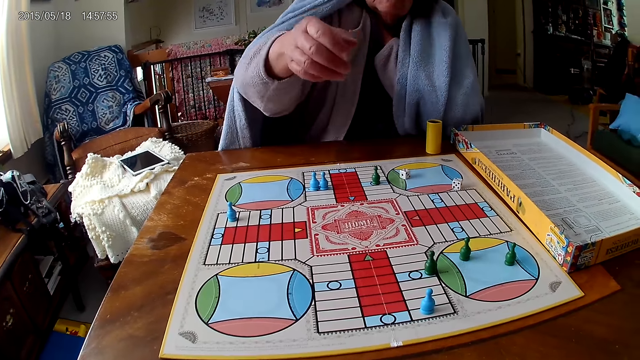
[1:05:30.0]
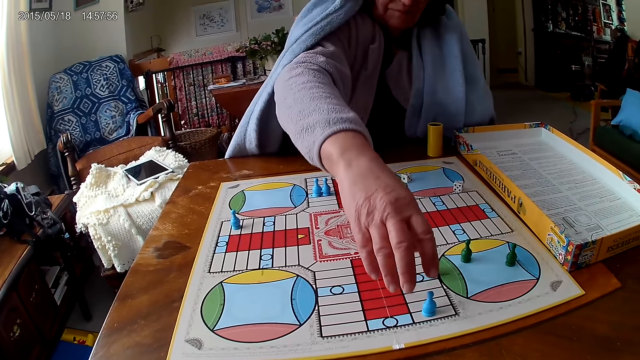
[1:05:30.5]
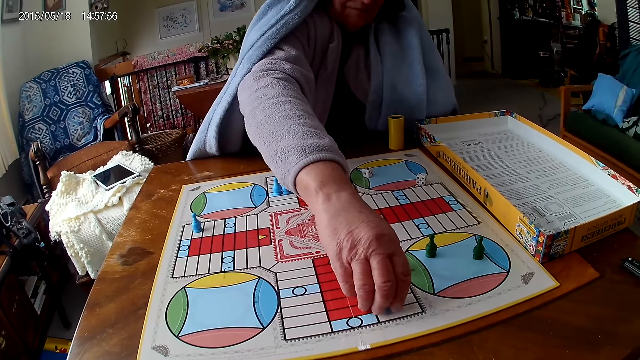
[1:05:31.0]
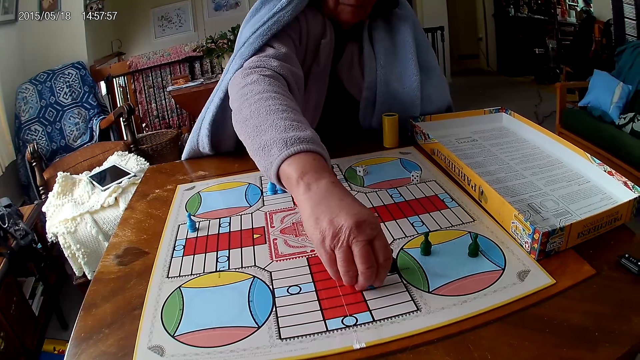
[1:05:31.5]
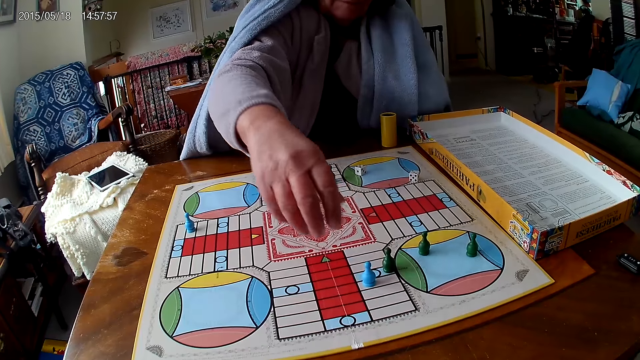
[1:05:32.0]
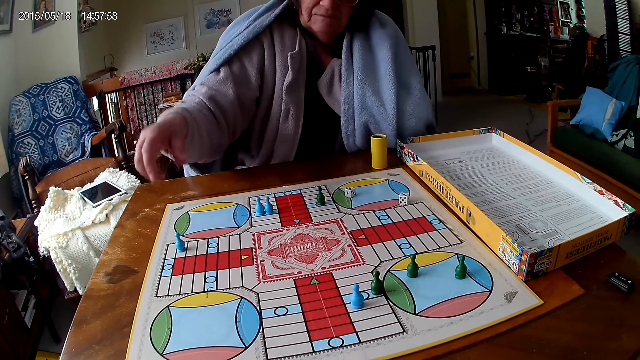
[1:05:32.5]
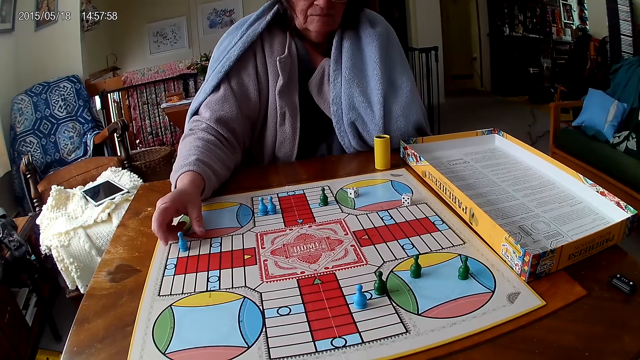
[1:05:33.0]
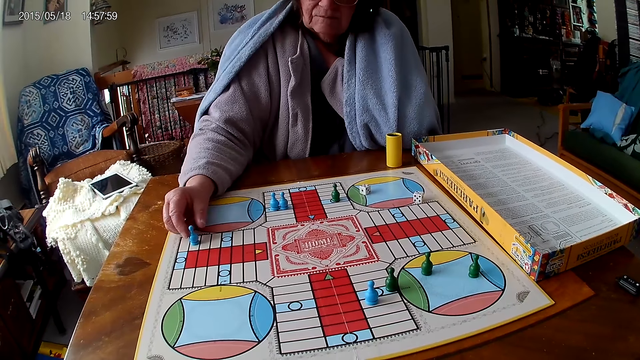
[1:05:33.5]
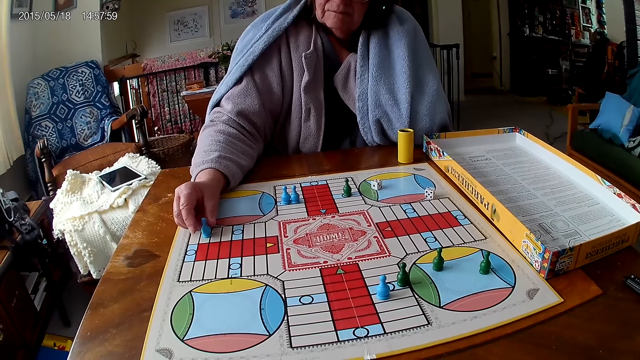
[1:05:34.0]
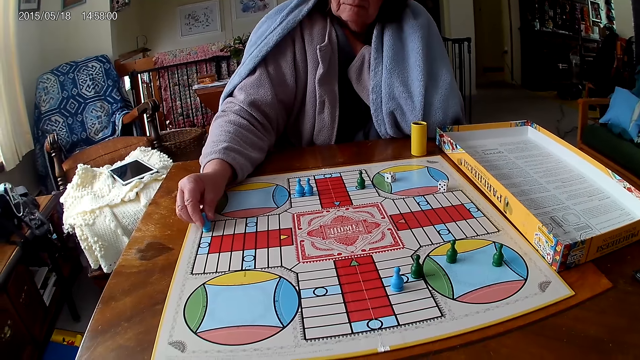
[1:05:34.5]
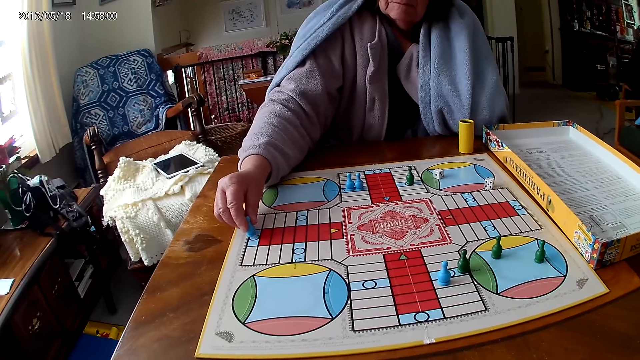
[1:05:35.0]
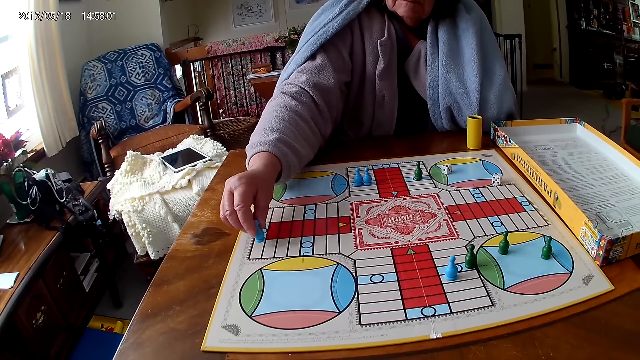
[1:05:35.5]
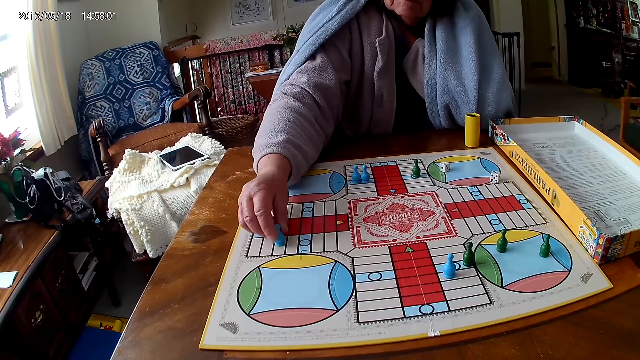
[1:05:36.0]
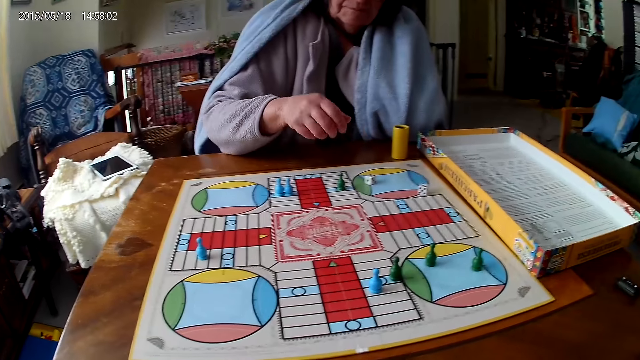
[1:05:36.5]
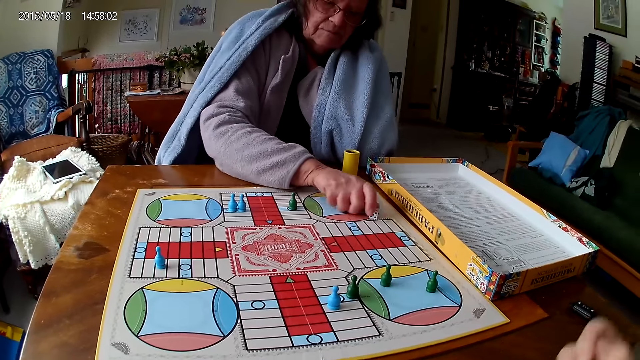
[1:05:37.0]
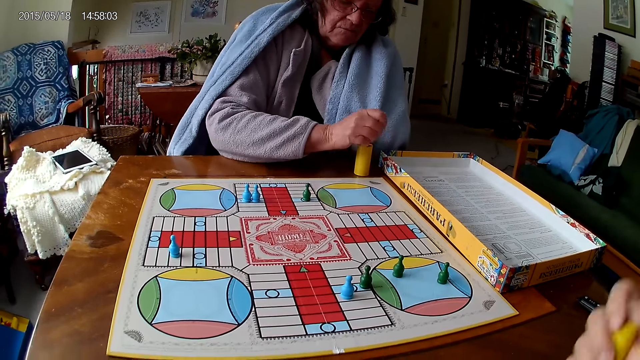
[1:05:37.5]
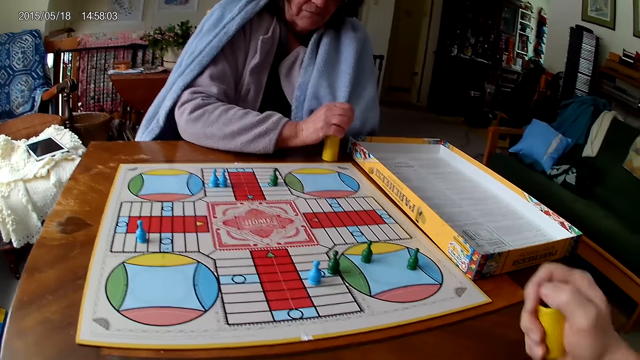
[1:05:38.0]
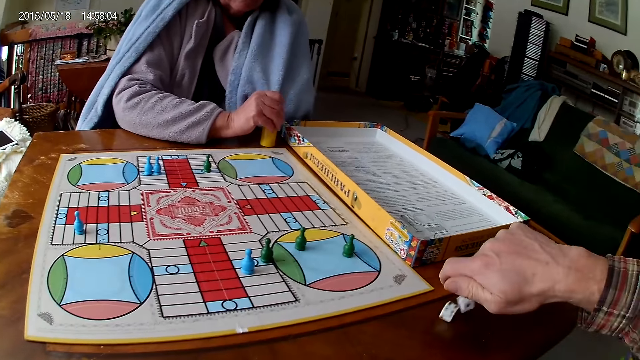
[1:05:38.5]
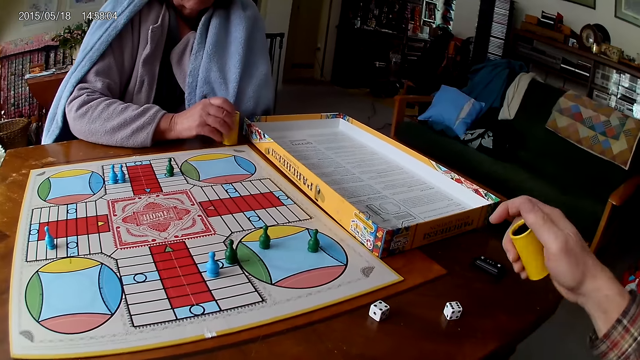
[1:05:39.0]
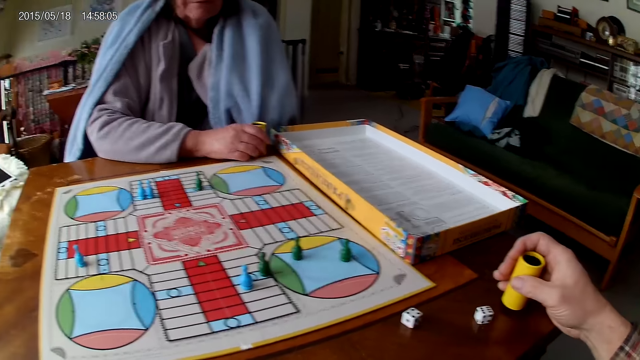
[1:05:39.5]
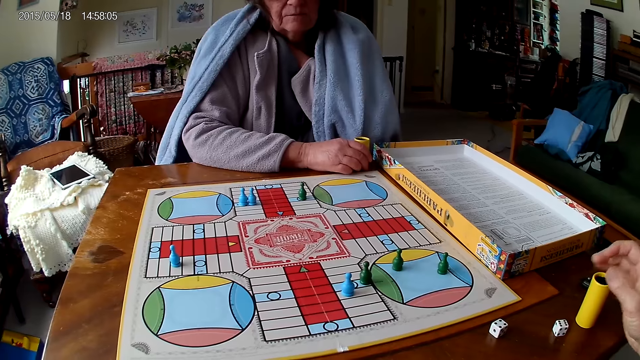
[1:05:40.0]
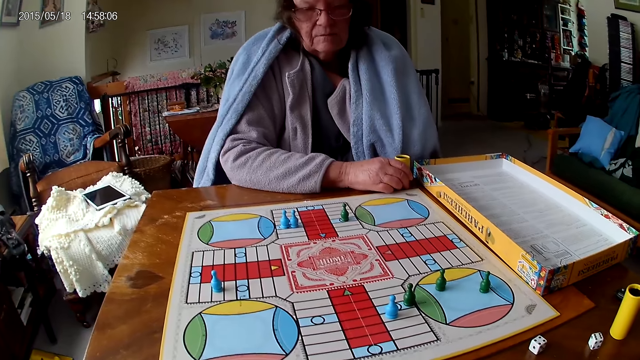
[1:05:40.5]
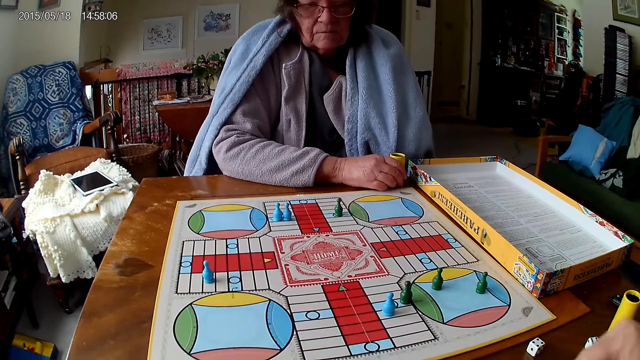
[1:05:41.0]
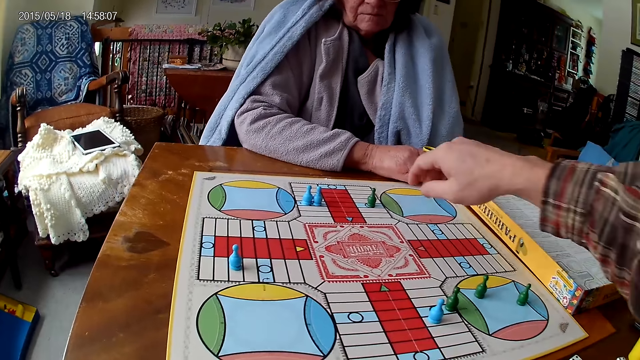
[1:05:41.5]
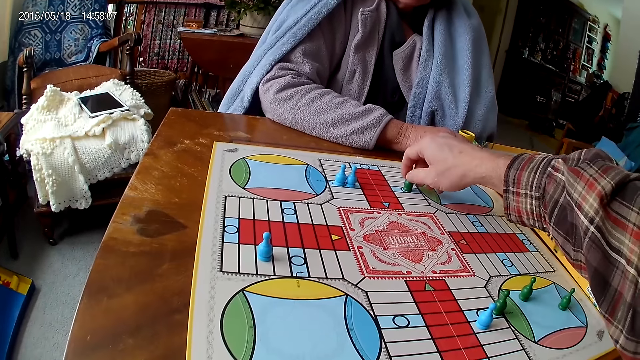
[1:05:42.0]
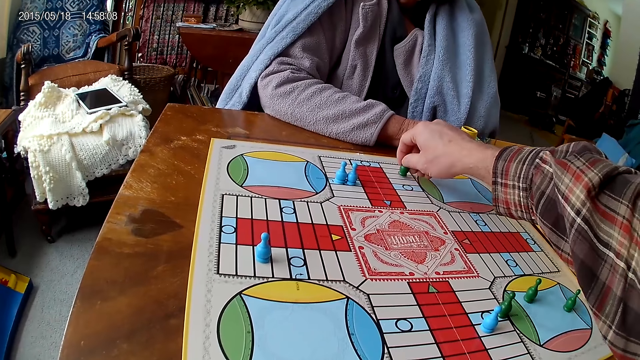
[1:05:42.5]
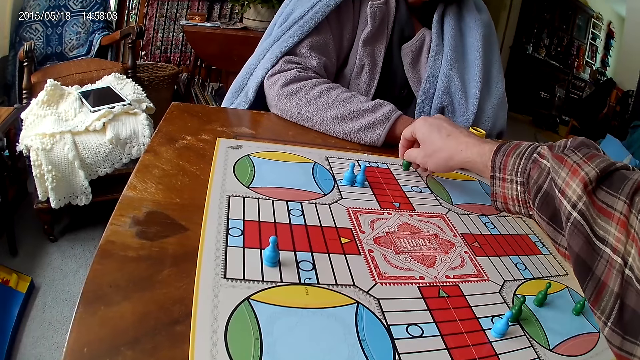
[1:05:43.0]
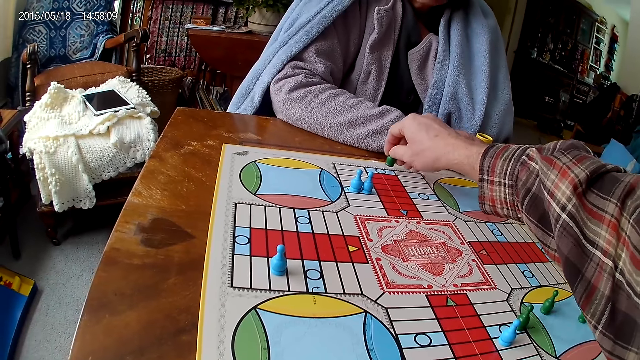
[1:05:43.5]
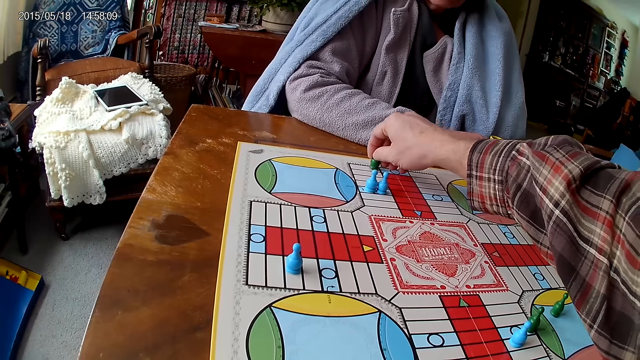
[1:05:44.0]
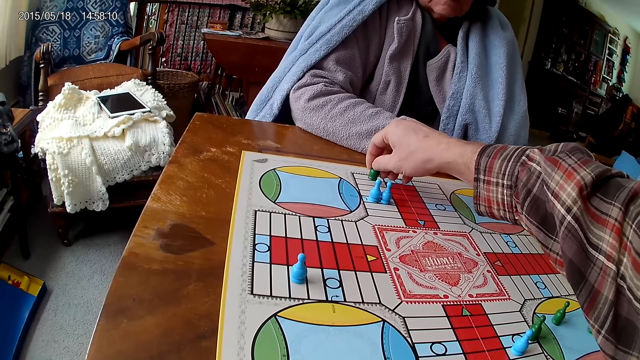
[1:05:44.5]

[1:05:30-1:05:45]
A woman moves the ludo token on the ludo game with her right hand. The woman touches the ludo token on the ludo game with her right hand. The woman counts the tiles on the ludo game on the table with ludo tokens in her right hand. The woman packs the ludo tokens from the ludo game on the table with her right hand. The woman puts the dice in the dice cup on the table with her right hand. The camera wearer shakes the dice cup in his right hand. He pours the dice in the dice cup on the ludo game with his right hand. He drops the dice cup on the table with his right hand. He moves the pawn. He counts the tiles on the ludo game on the table with ludo tokens in his right hand.

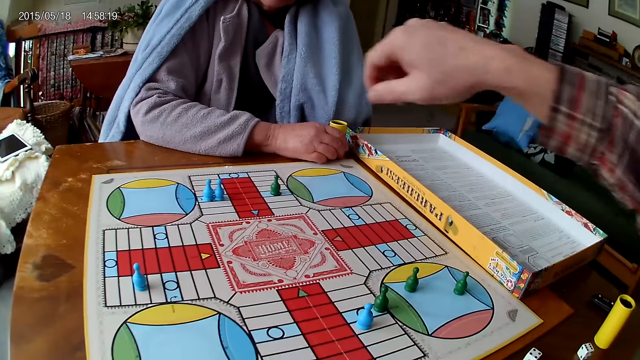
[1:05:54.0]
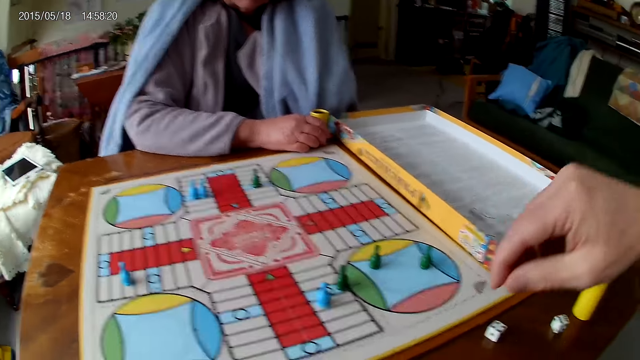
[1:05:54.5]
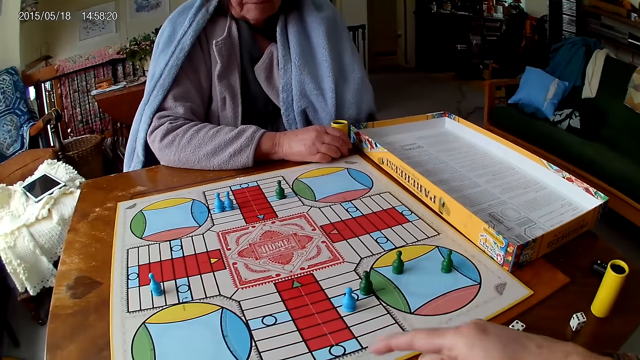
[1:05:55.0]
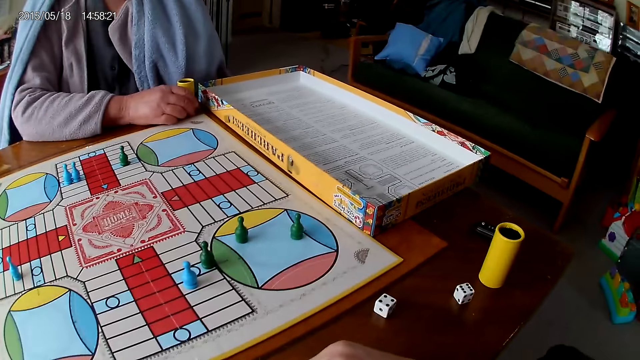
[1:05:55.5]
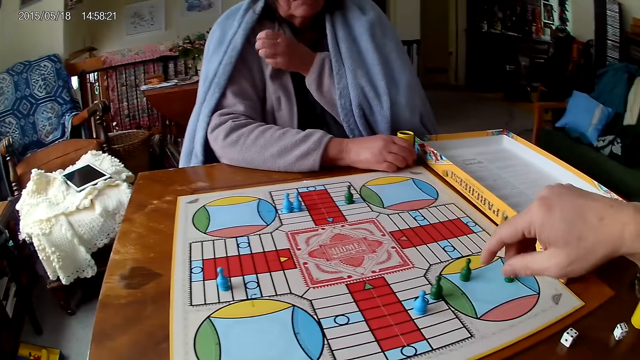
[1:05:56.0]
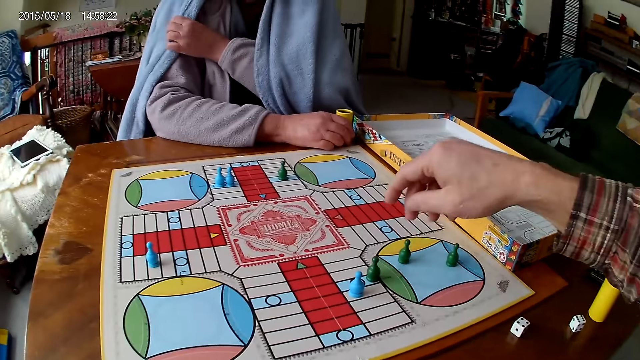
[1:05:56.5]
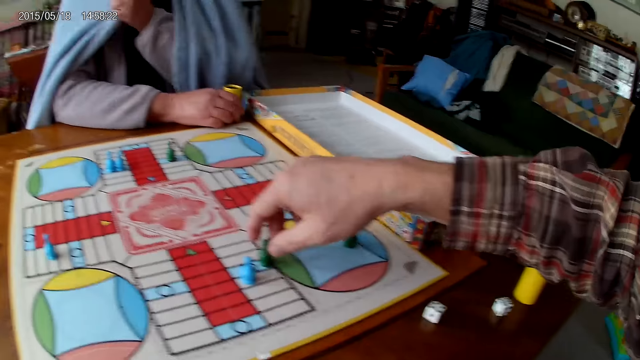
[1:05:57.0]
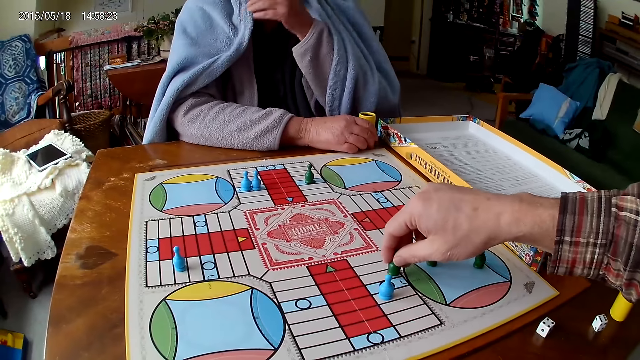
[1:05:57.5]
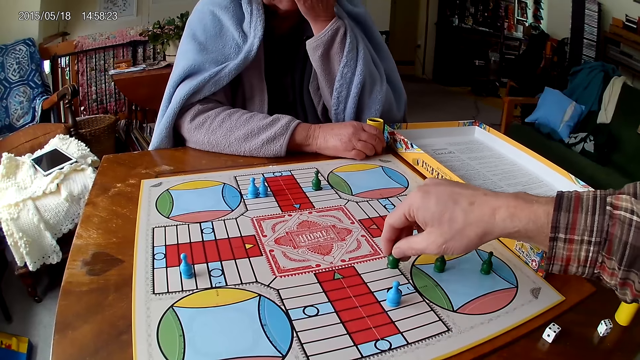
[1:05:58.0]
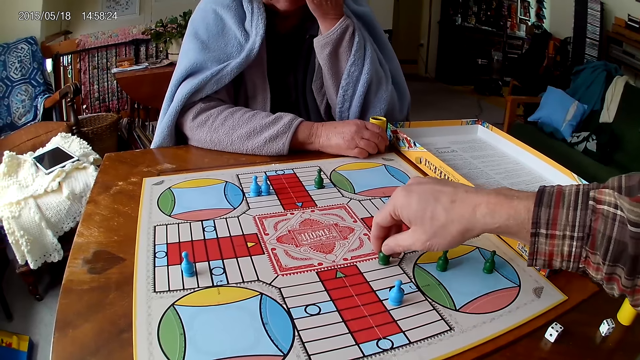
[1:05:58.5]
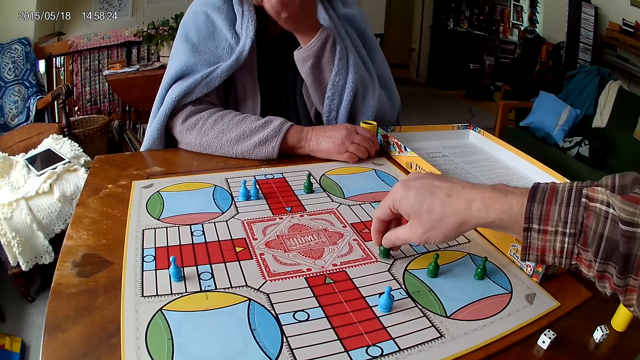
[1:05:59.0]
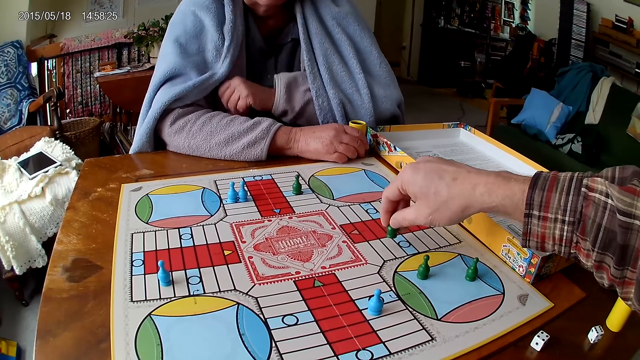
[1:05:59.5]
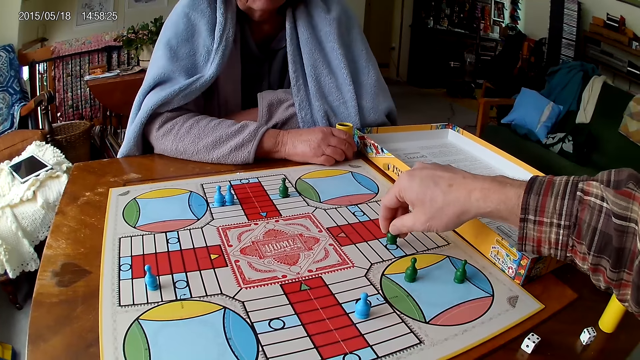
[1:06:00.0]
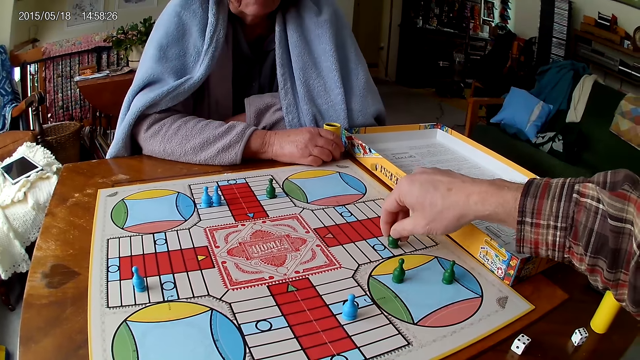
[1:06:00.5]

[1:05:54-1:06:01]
The camera wearer counts the tiles on the ludo game on the table with ludo tokens in his right hand.
